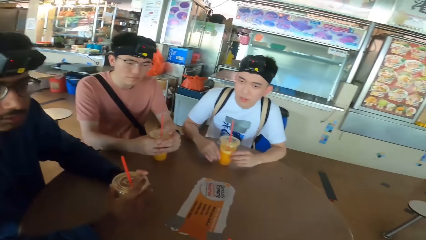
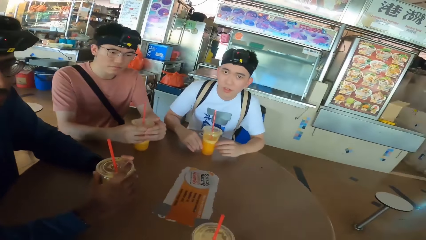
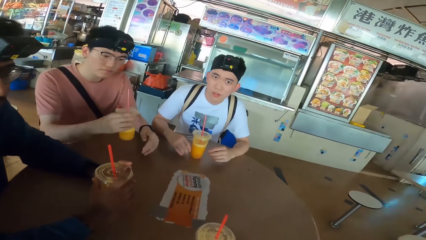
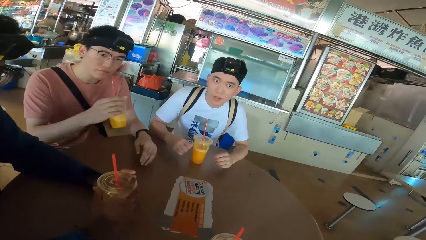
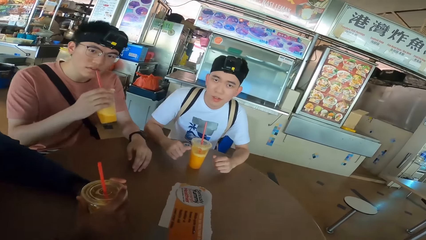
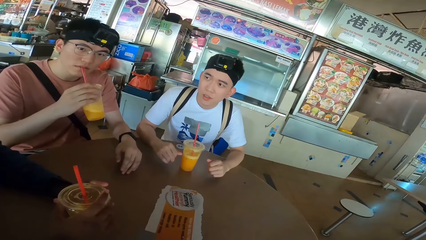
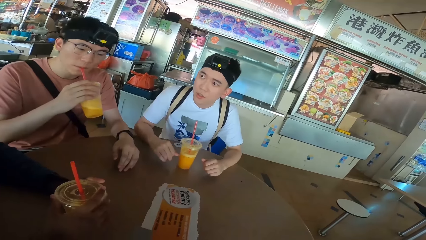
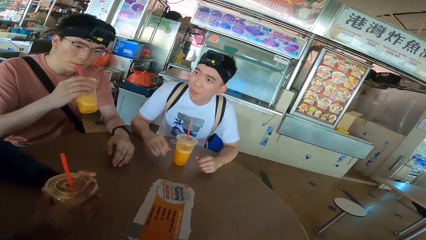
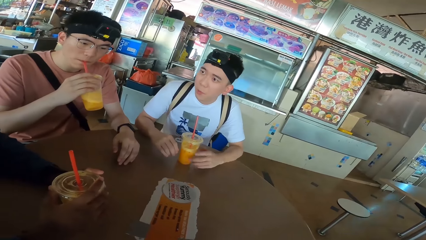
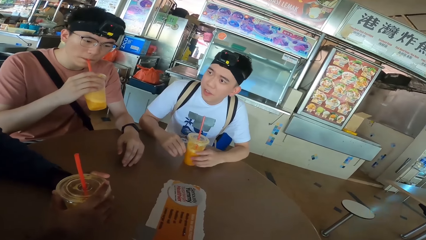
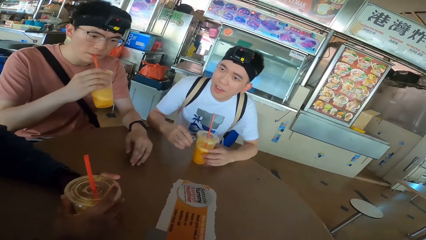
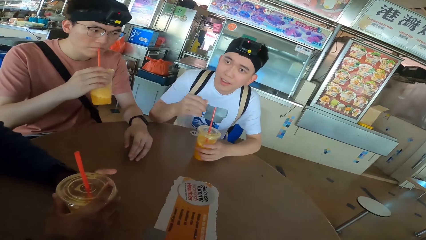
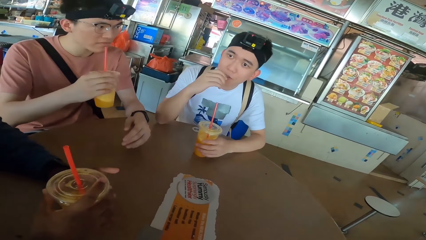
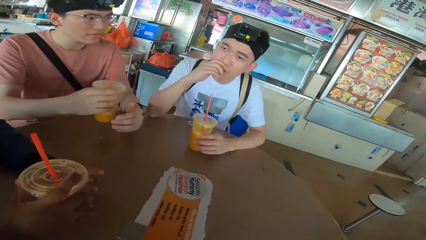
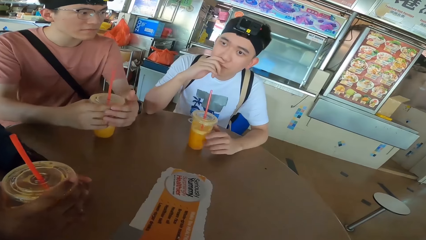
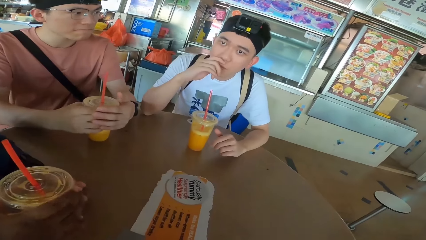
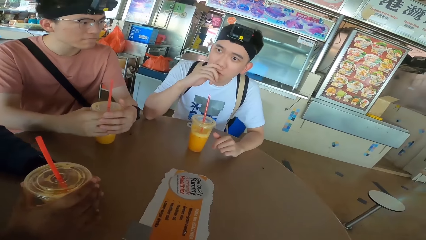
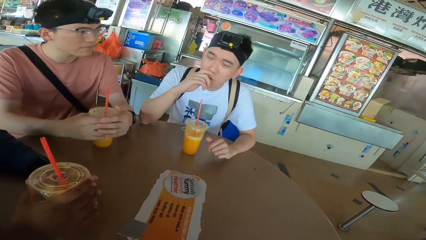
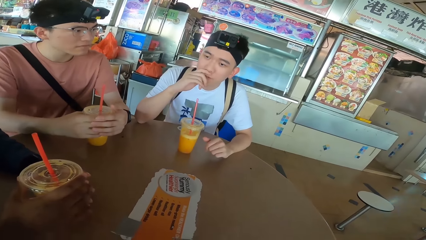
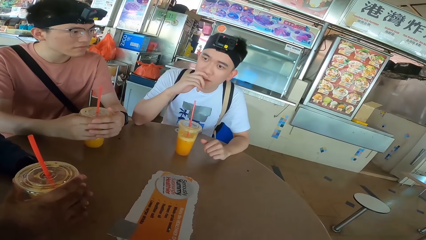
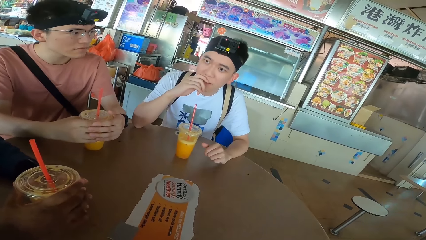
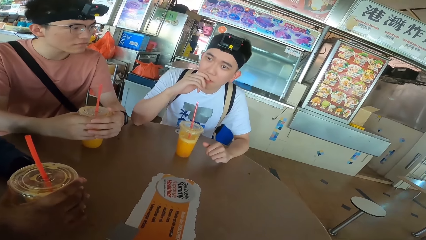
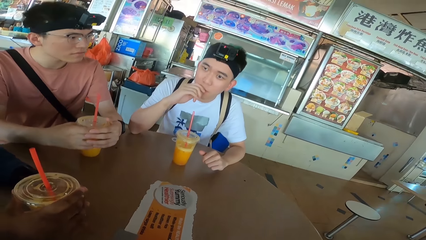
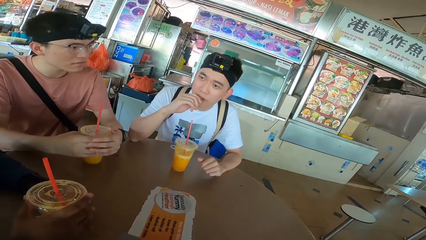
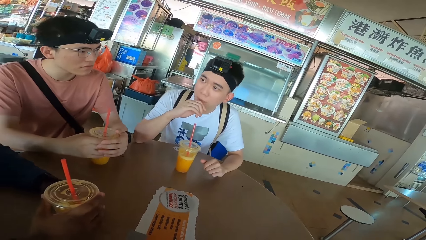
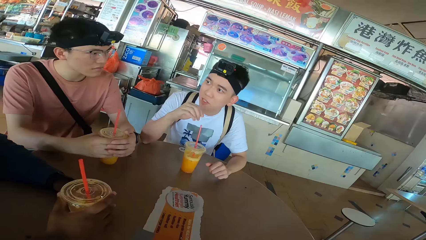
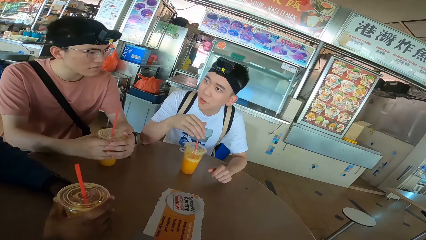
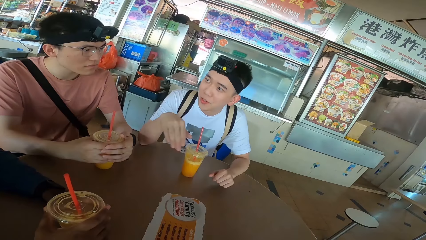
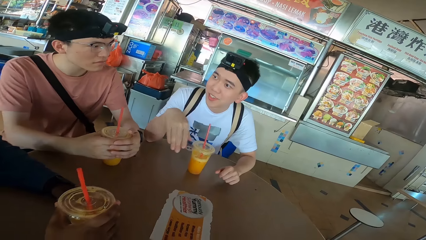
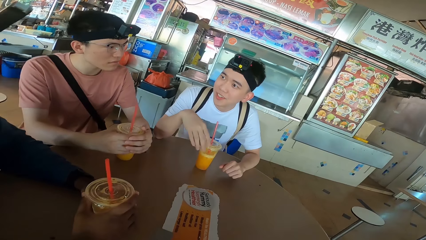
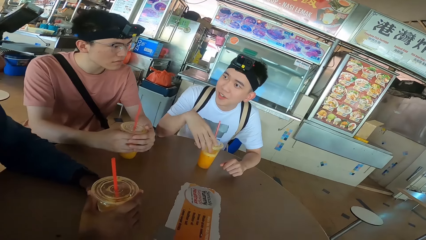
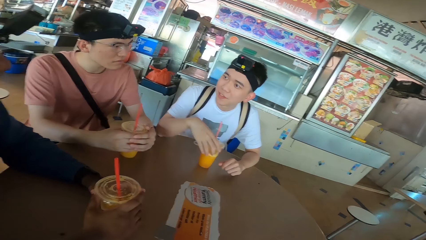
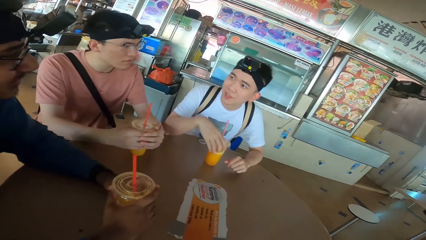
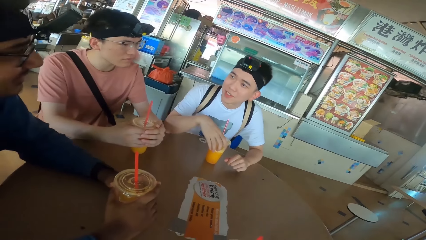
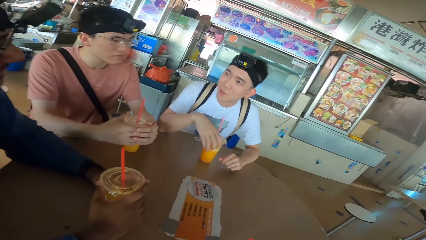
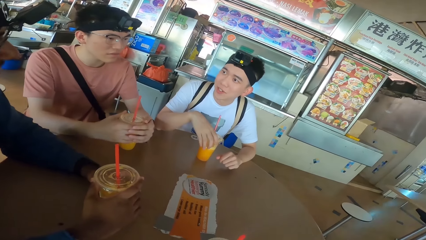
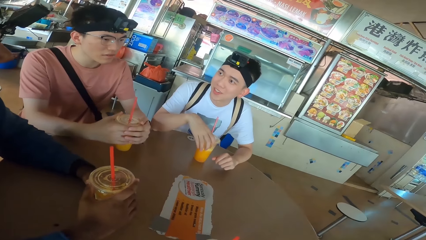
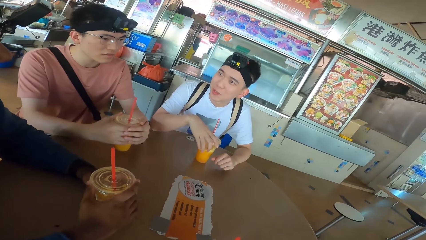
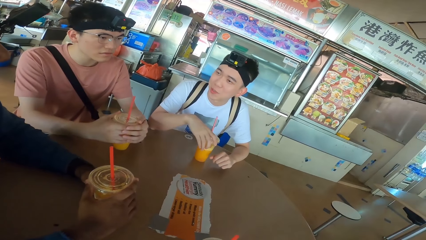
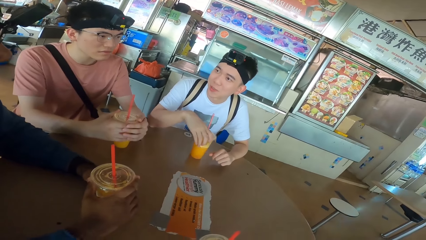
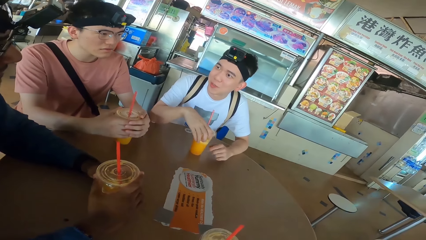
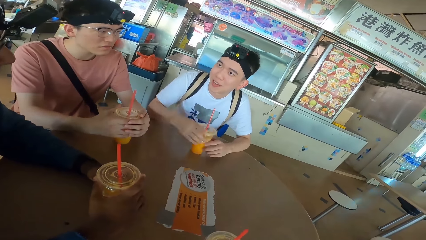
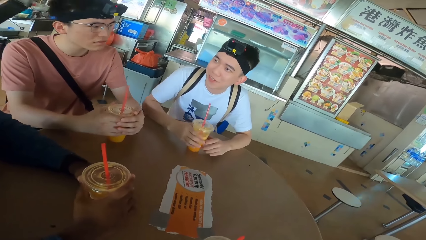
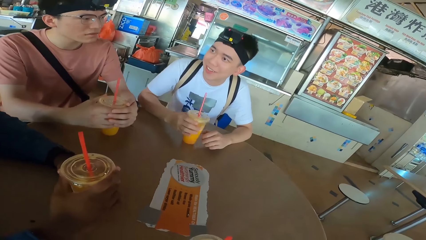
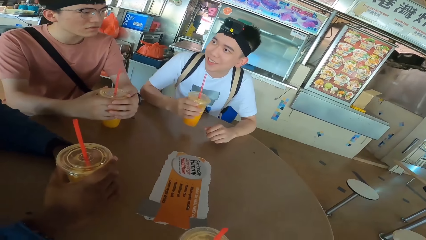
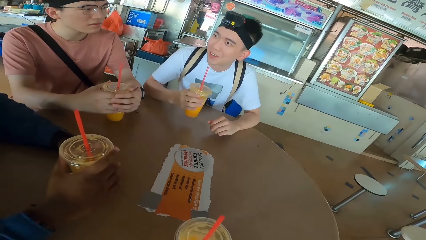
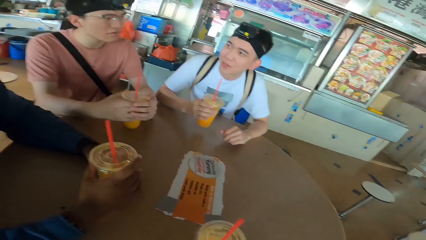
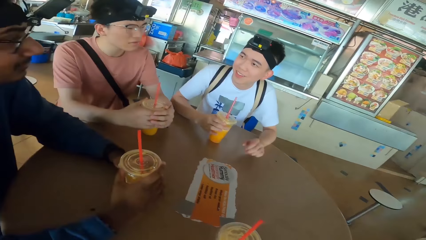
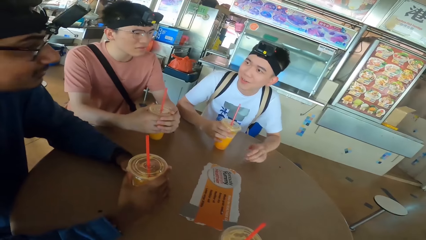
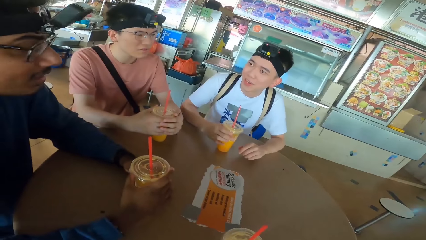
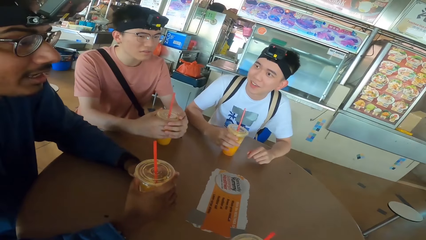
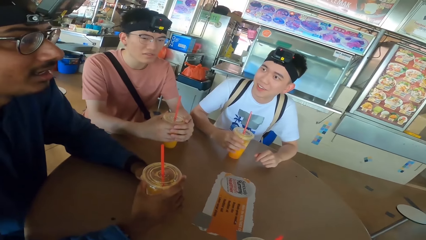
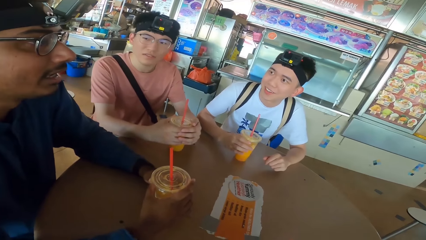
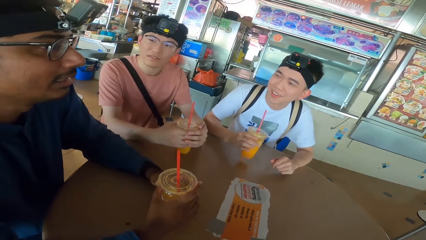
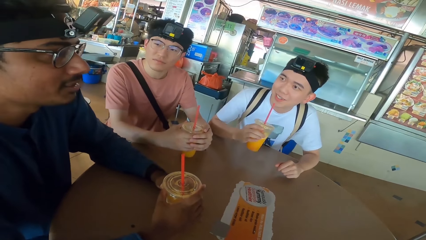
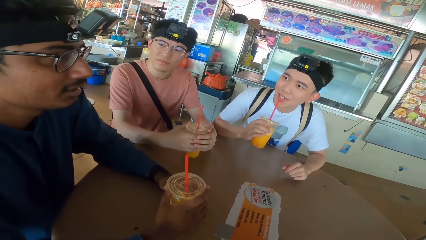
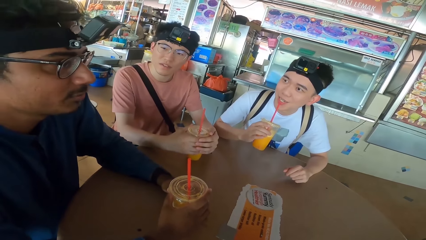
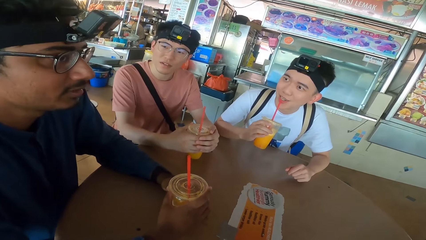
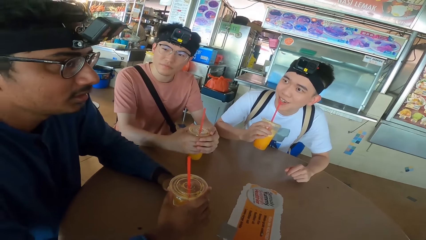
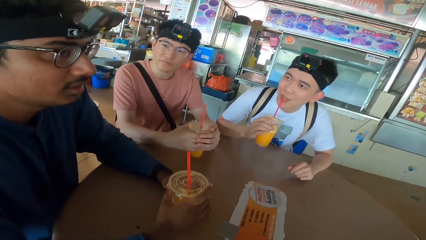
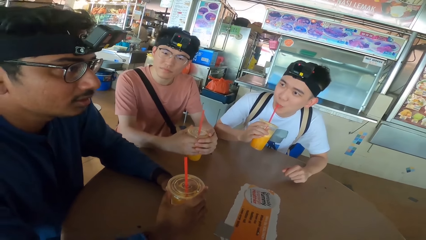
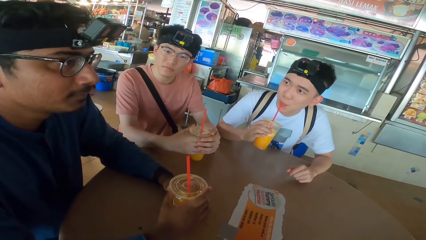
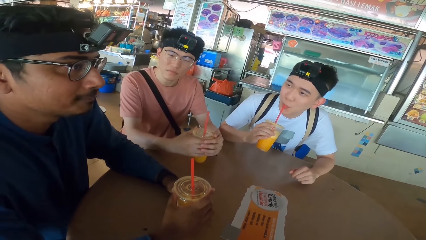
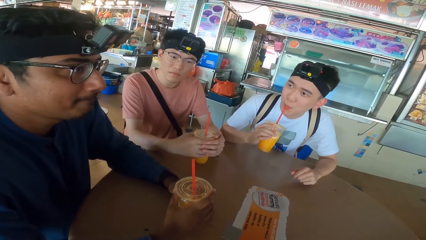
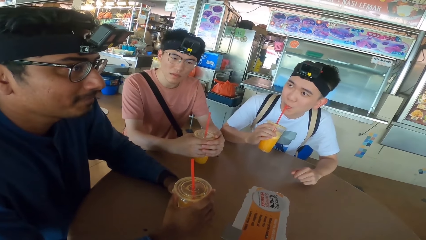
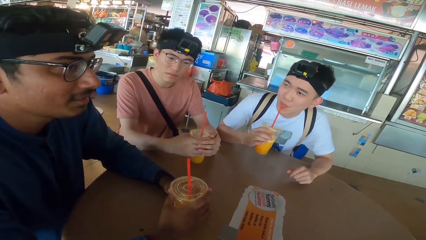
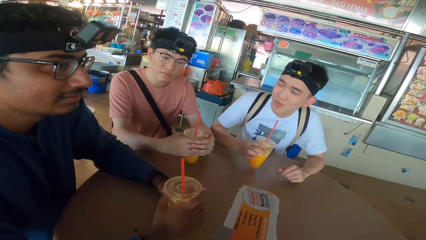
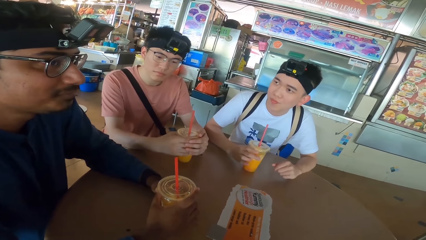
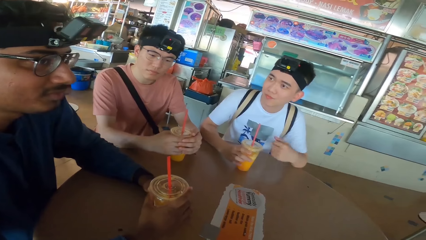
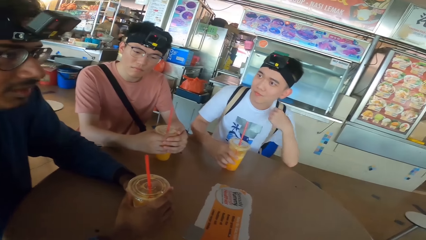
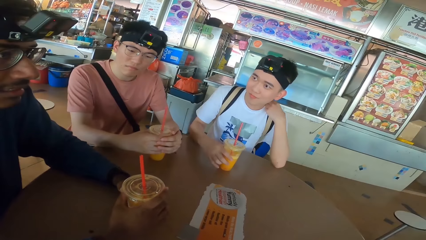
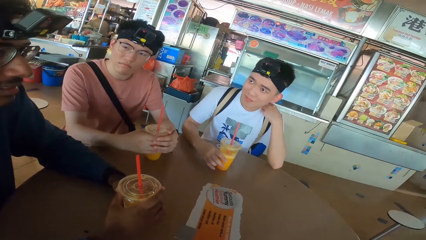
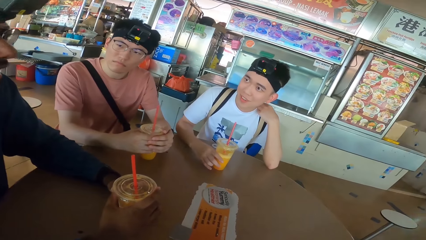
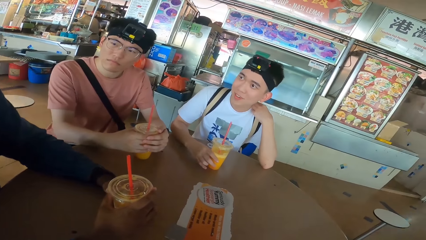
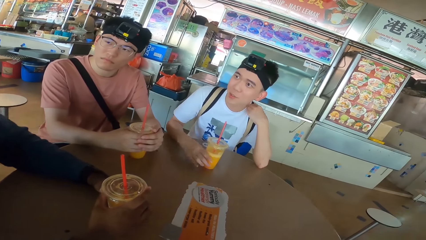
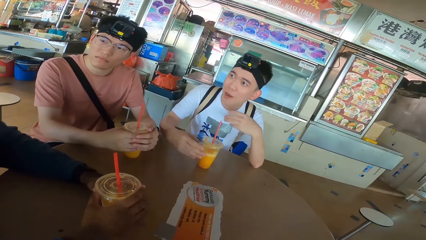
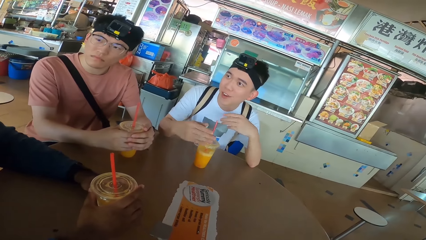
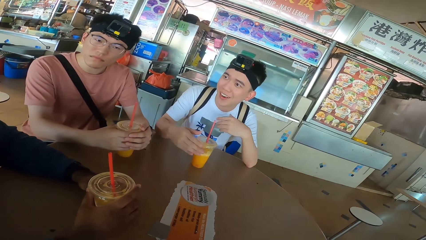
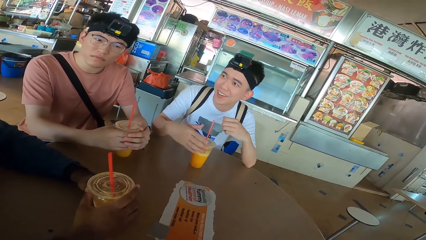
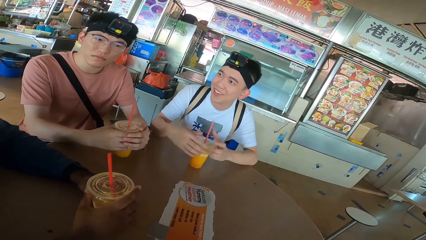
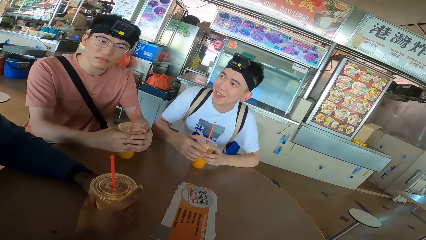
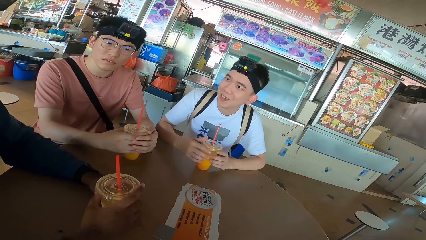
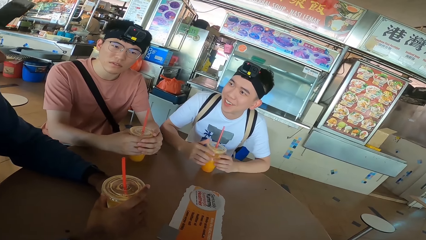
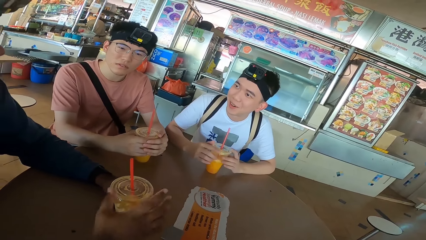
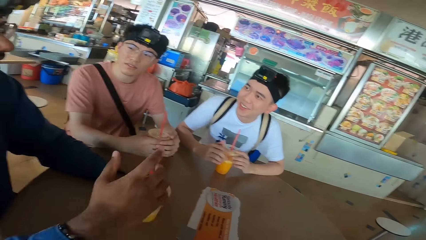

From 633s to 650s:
The camera wearer sits on a stool. A man talks to another man. A third man picks a juice can from the table and sips juice from the can. The second man holds the drink. The camera wearer looks at the first man. The third man holds juice on the table and places the juice can on the table. The first man touches his nose. He converses with the second man. The first man holds his drink. The second man responds to the first man. The first man picks the juice can from the table, drinks juice, and places the juice can on the table. The second man talks. The first man picks the juice can from the table. The camera wearer looks at the second man. The third man looks at the second man. The first man sips juice from the can. The third man looks at the table. The first man places the juice can on the table and holds his shoulder. The camera wearer looks at the first man. The second man converses with the first man. The third man looks at the second man. The first man moves his hands and responds to the second man. The third man looks at the camera wearer.
